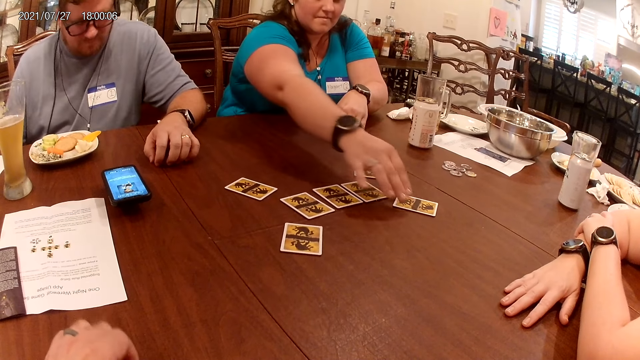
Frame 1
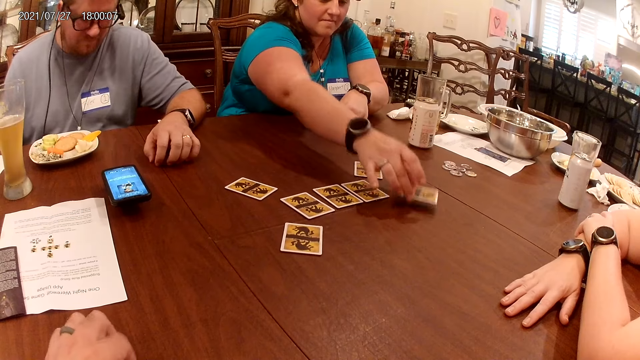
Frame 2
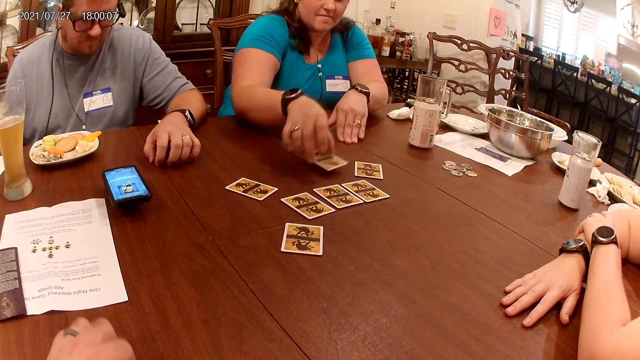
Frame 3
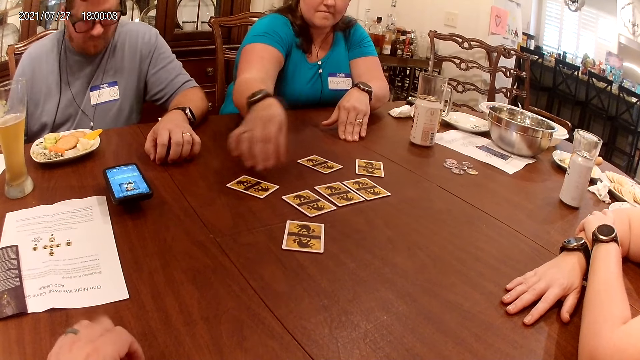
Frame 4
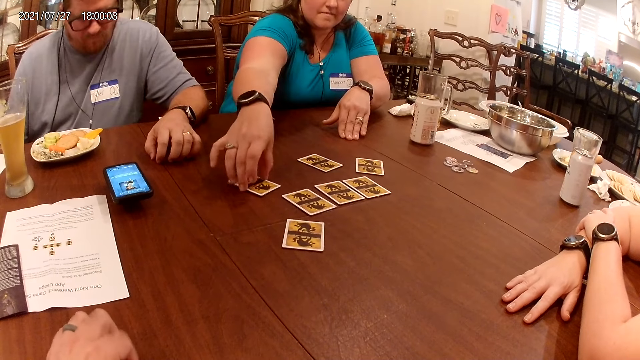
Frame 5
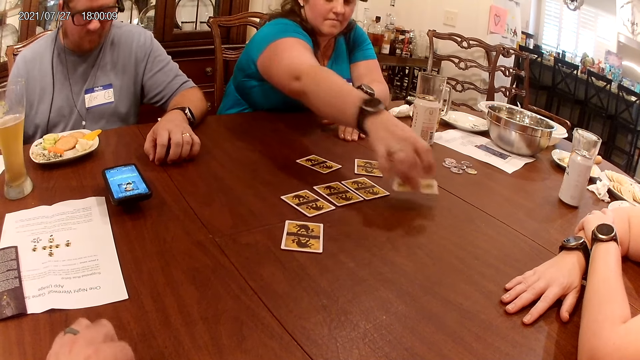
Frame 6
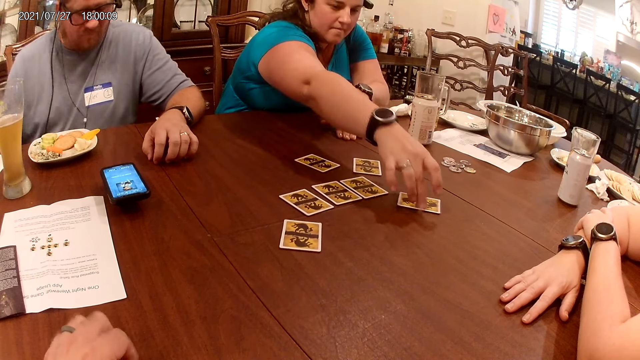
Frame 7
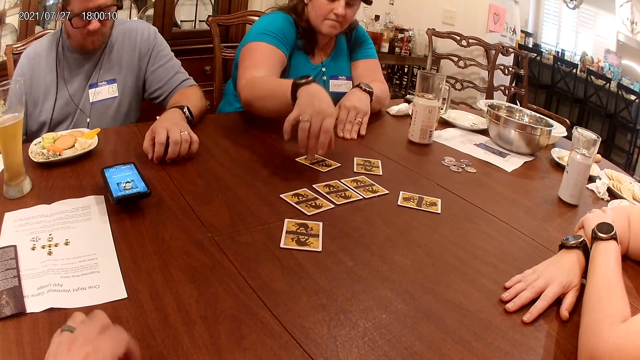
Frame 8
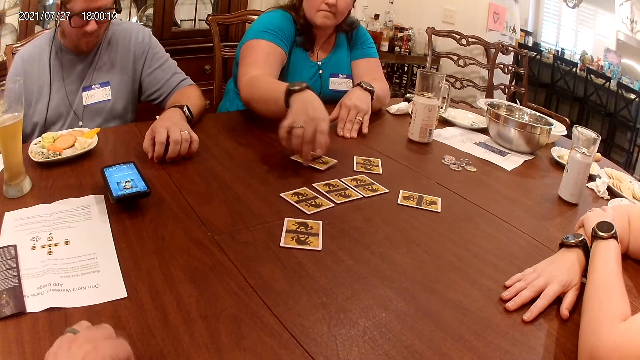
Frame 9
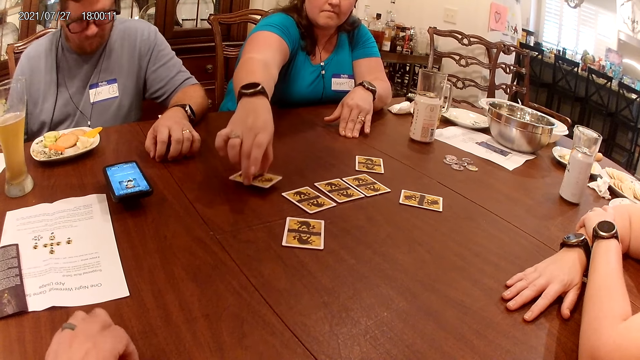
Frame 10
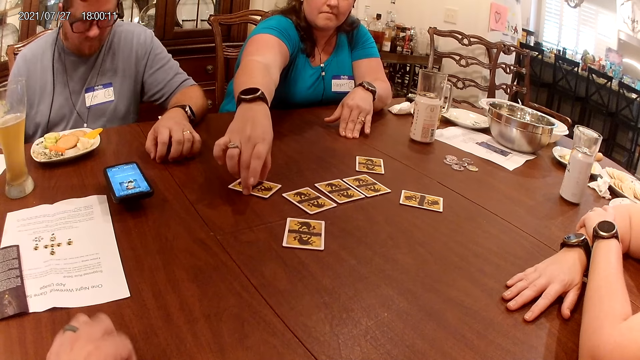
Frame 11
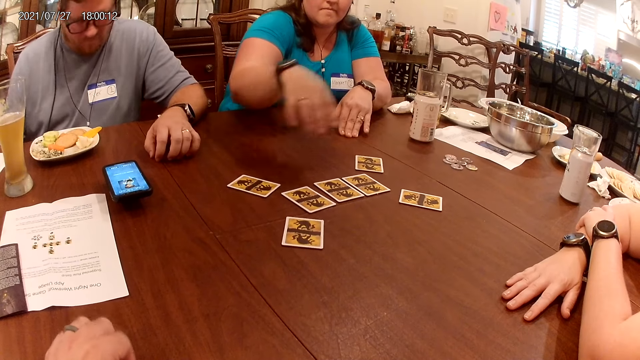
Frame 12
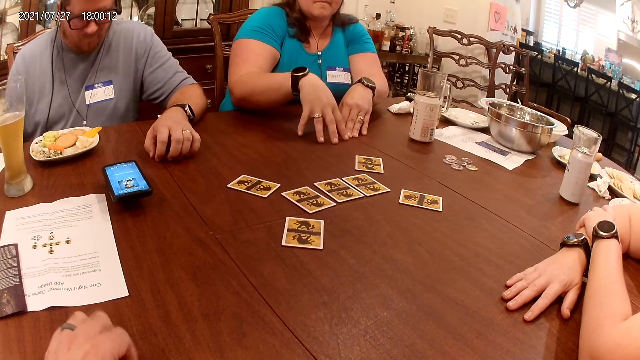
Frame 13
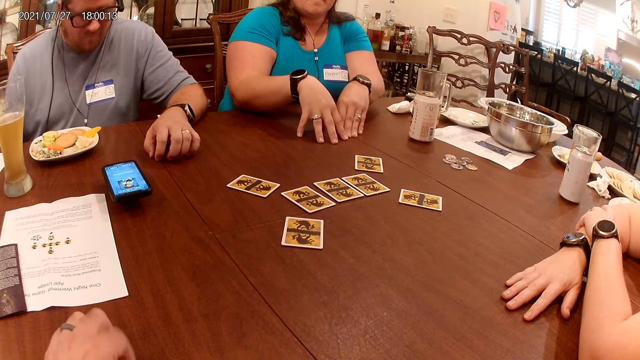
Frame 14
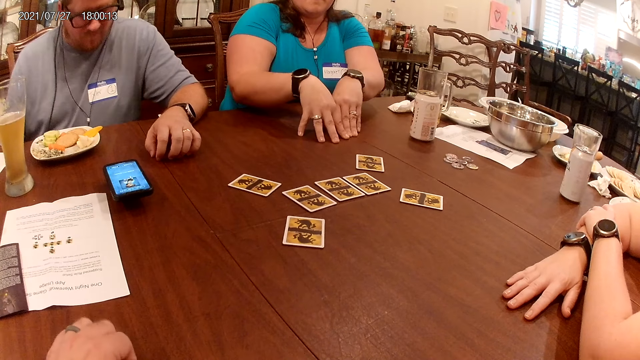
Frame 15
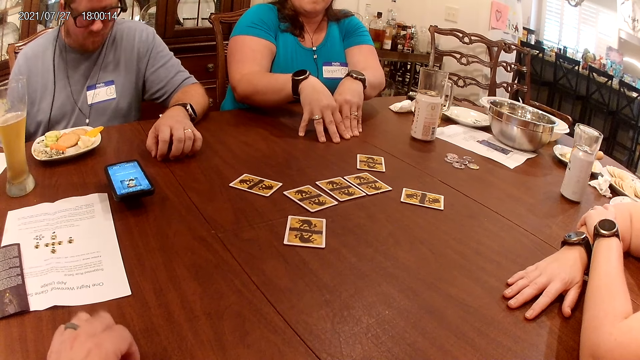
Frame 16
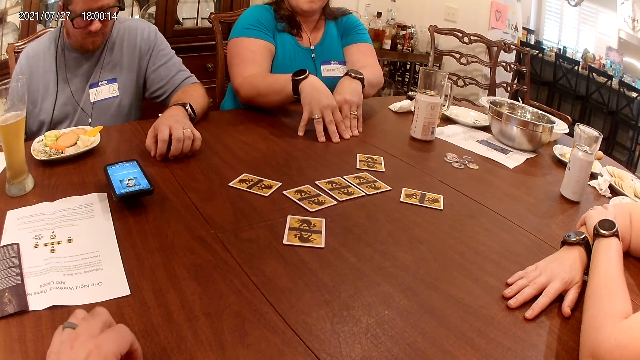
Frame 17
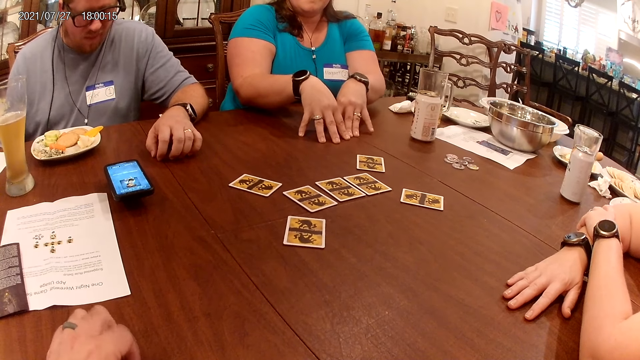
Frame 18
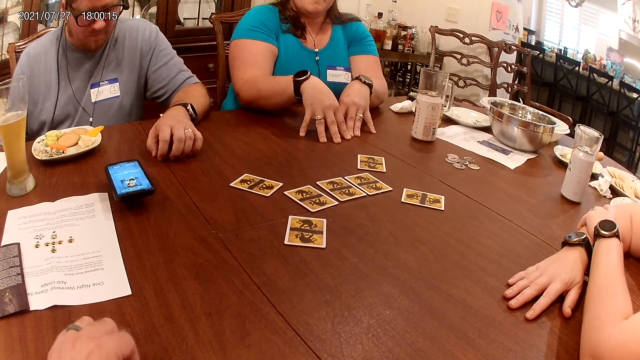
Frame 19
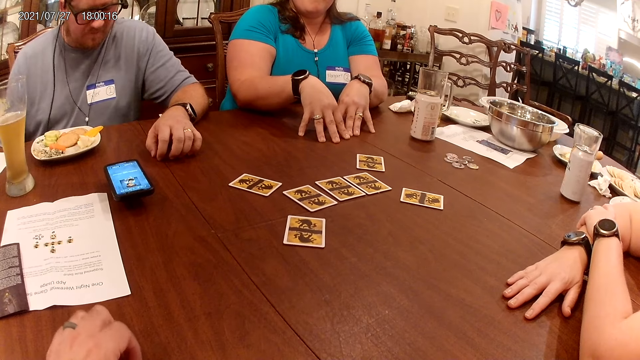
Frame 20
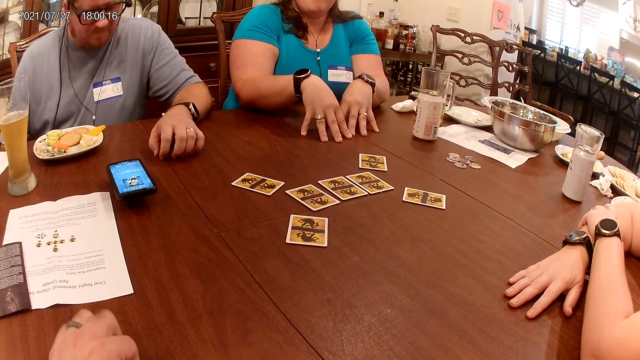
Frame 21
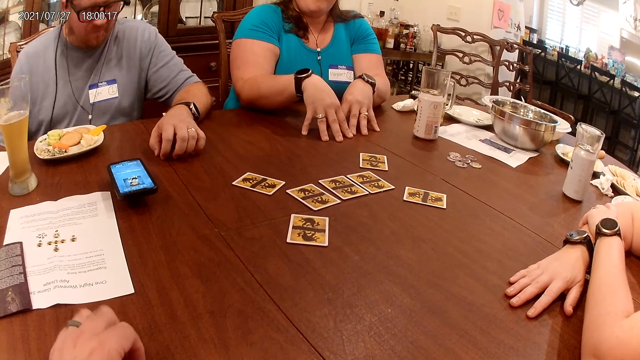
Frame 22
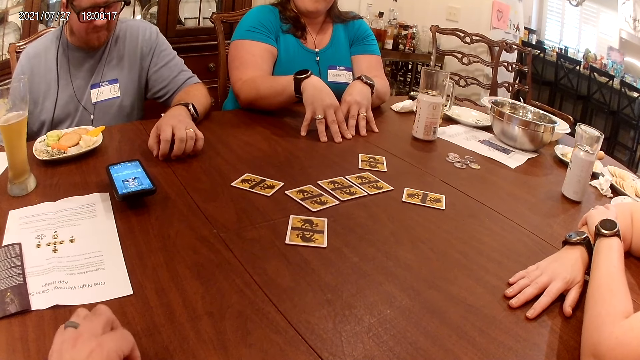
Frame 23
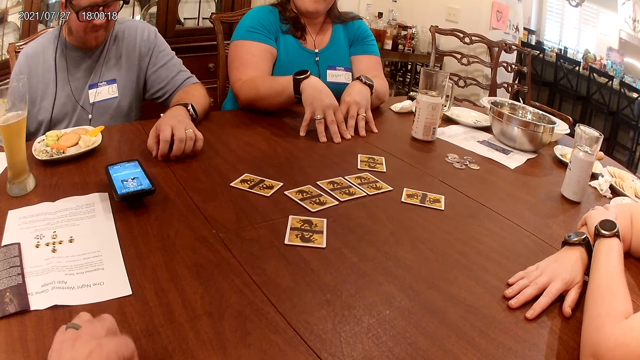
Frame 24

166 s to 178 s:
A woman adjusts the position of the cards on the table with her right hand.

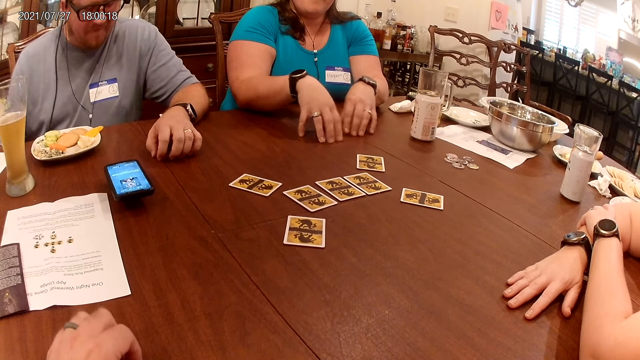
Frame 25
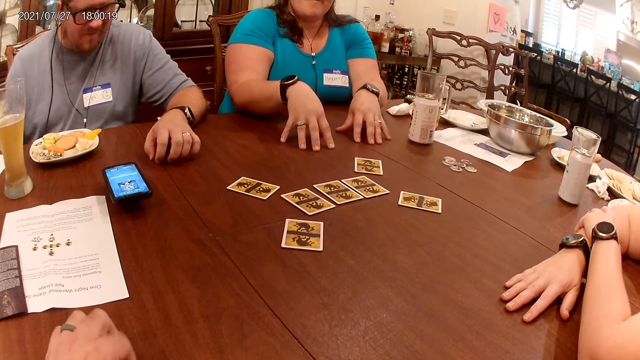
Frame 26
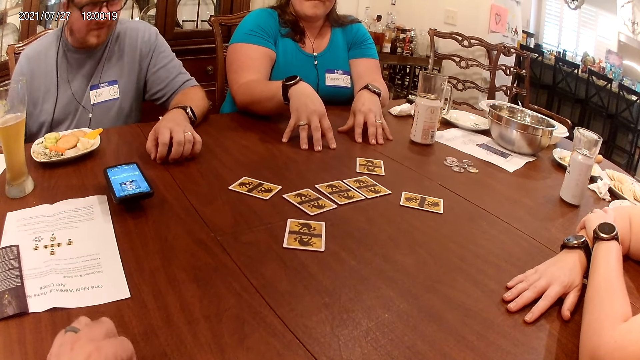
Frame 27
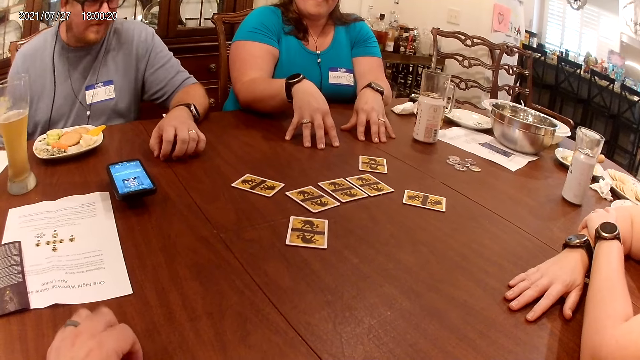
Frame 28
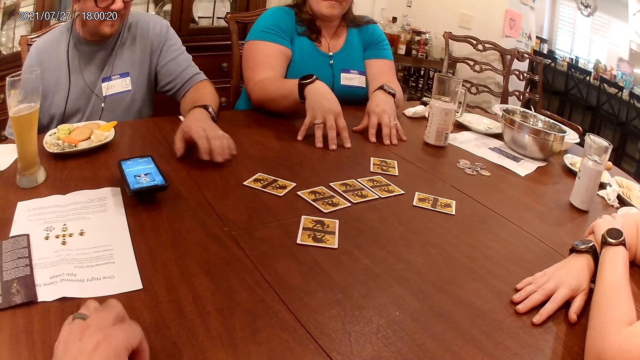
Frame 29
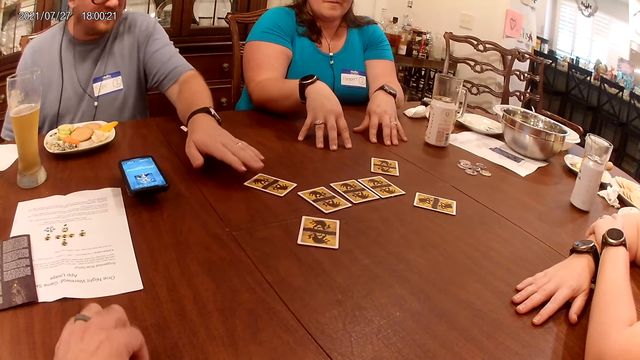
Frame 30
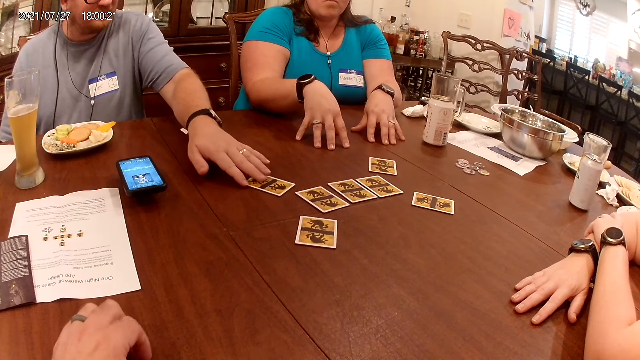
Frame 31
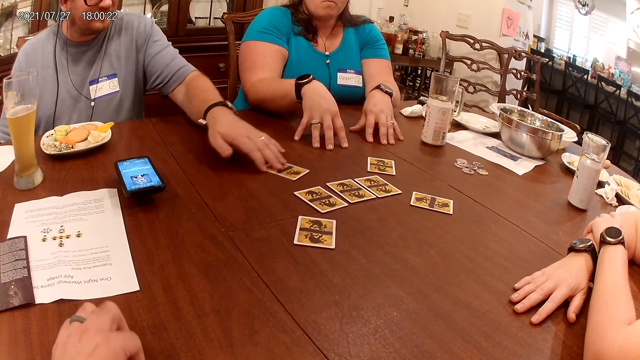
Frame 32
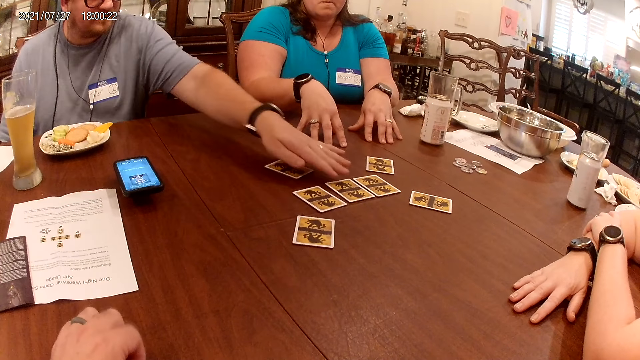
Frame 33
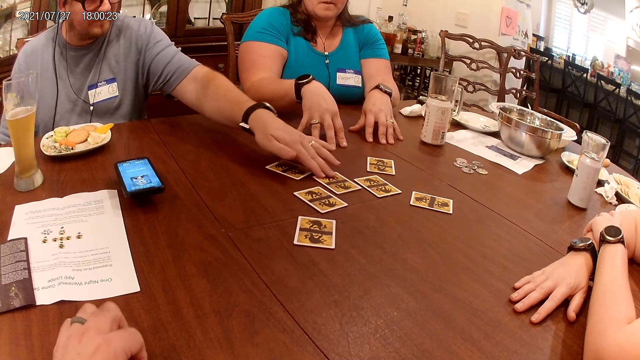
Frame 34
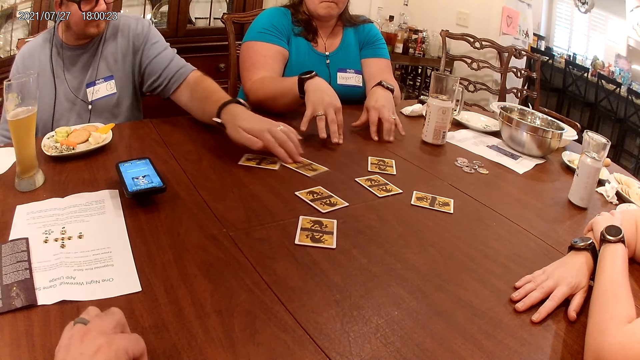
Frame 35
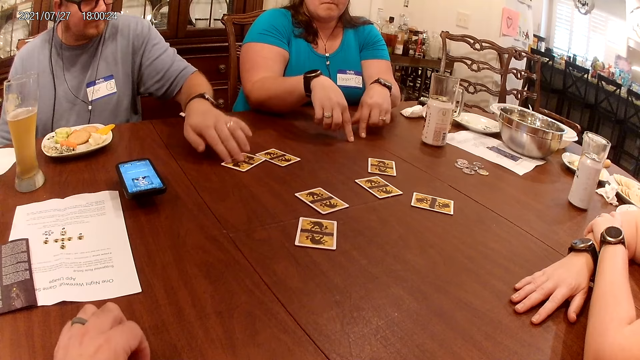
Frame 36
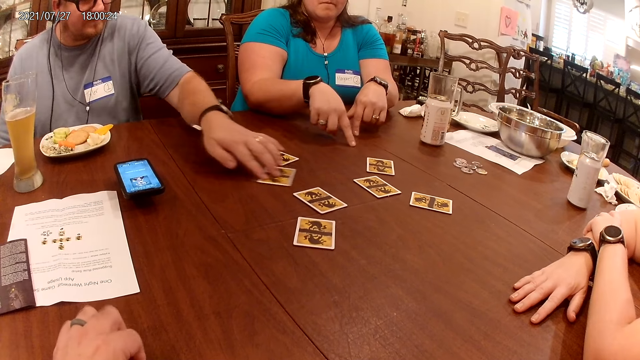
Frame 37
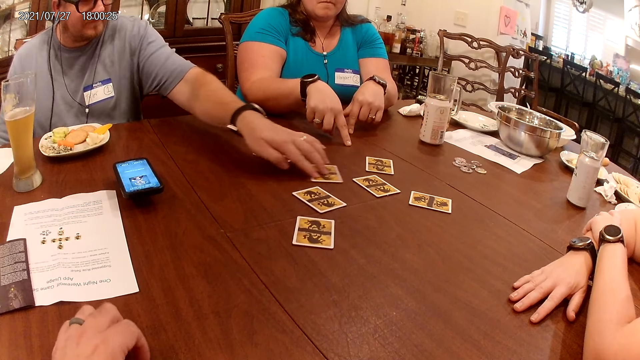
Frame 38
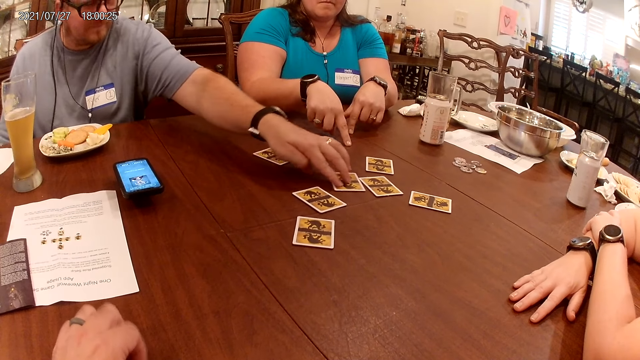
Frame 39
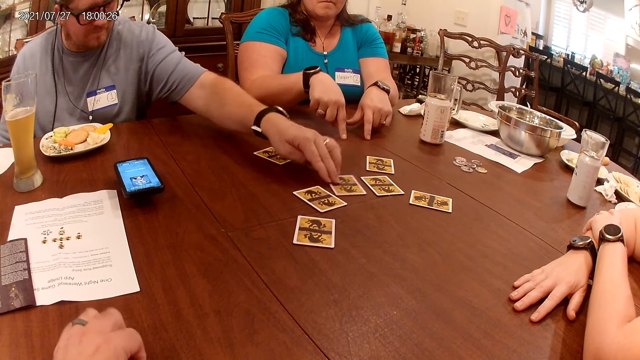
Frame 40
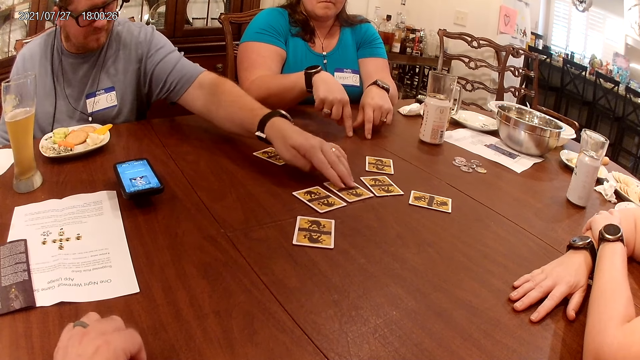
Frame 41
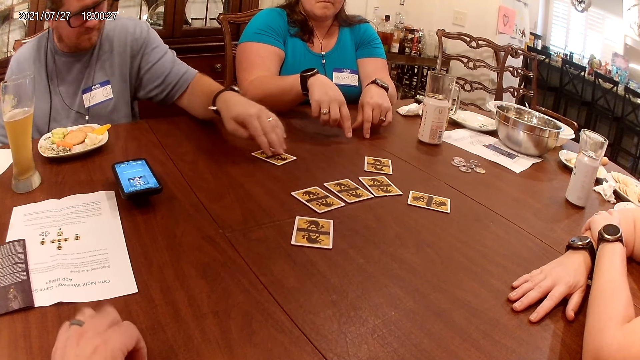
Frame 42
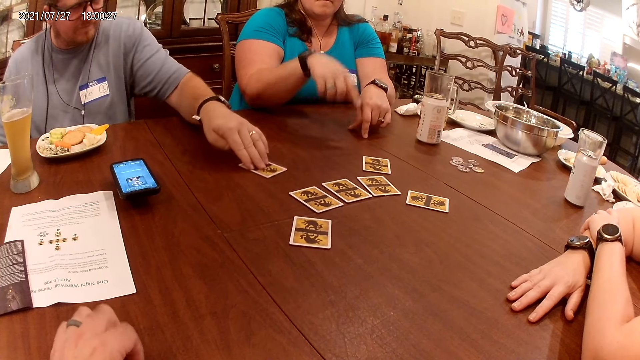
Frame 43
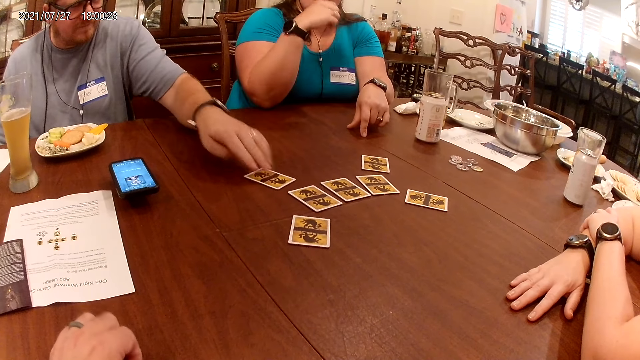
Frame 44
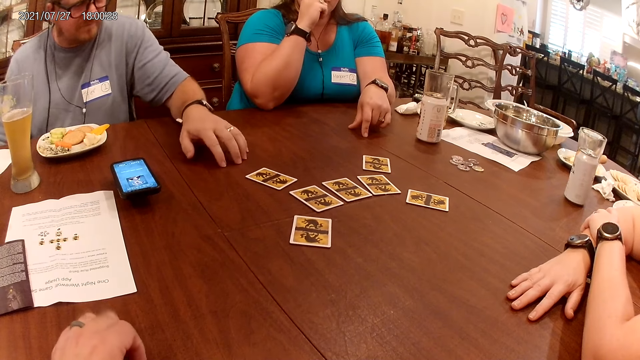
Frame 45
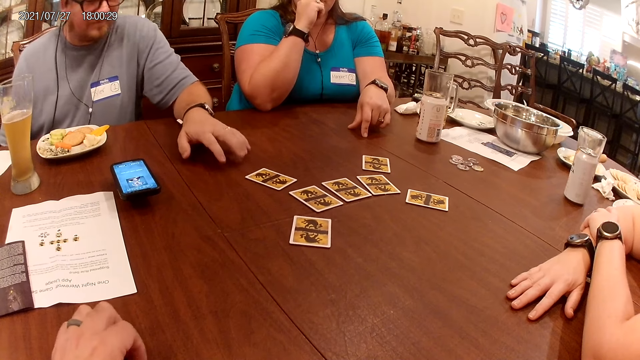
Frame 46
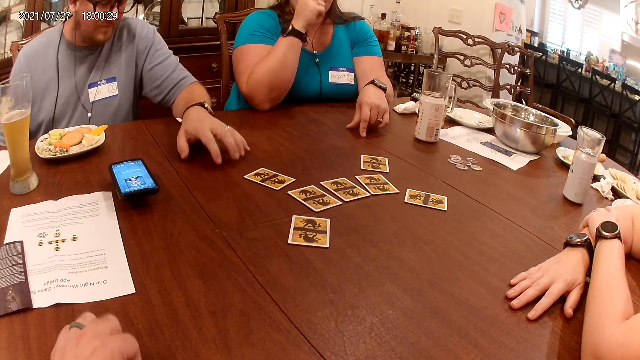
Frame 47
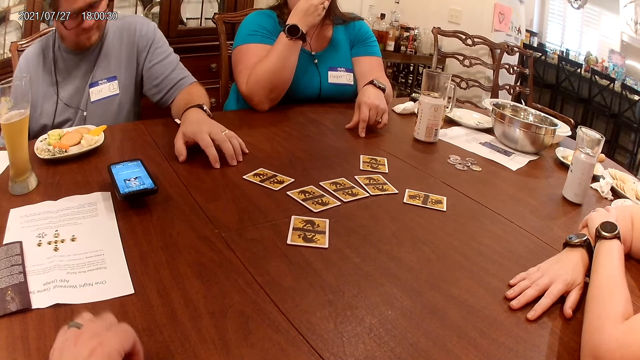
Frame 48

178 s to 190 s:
A man adjusts the position of the cards on the table with his left hand. A woman touches her face with her right hand.
